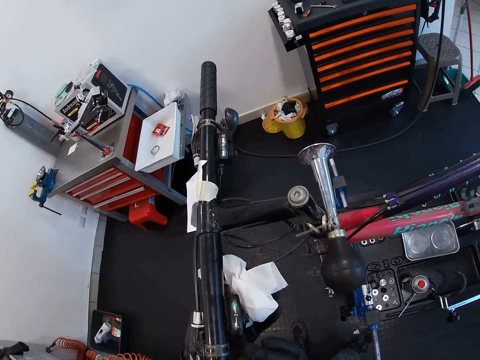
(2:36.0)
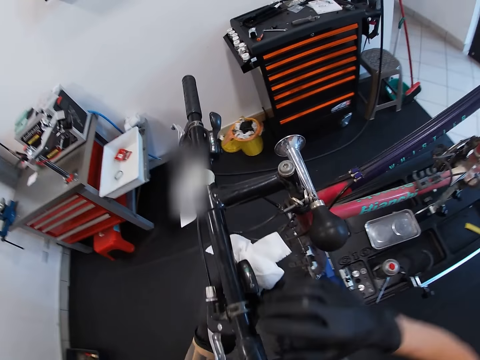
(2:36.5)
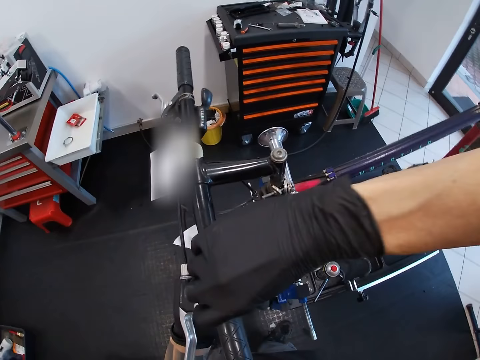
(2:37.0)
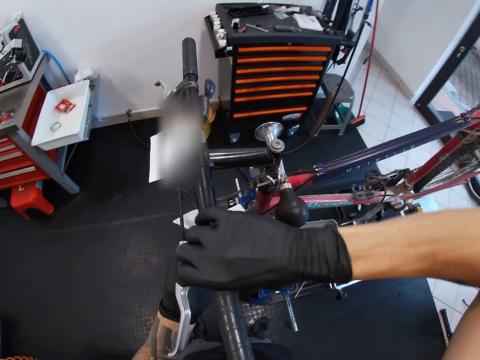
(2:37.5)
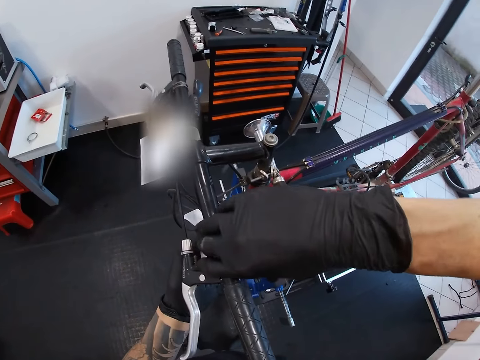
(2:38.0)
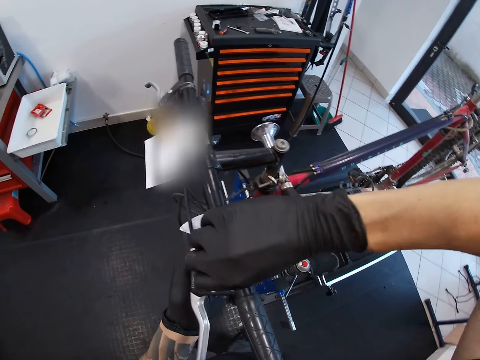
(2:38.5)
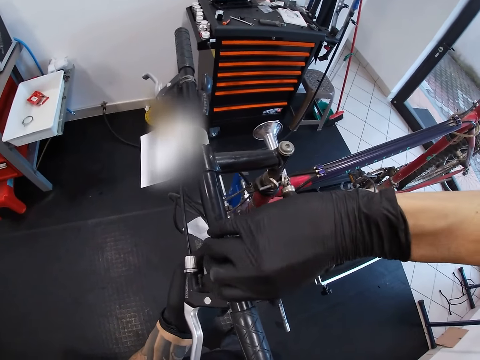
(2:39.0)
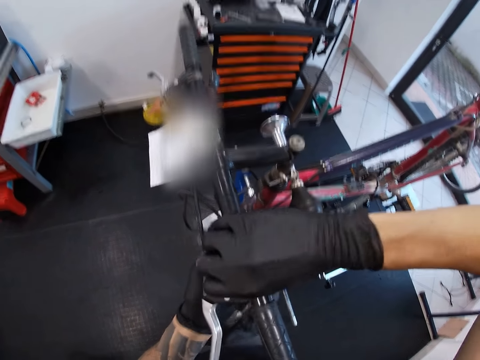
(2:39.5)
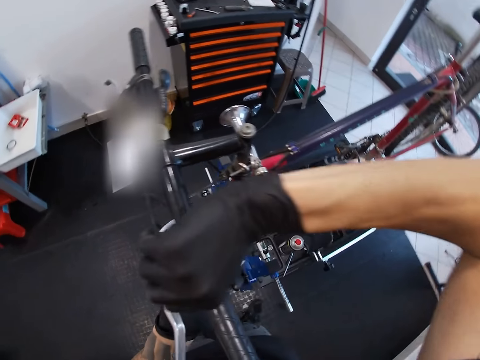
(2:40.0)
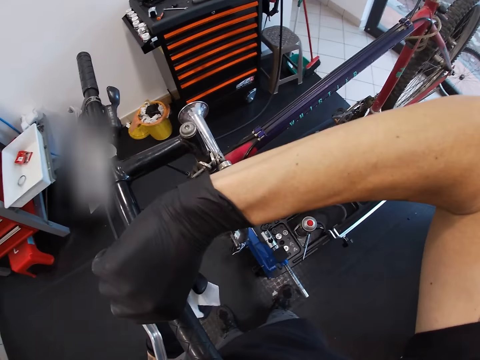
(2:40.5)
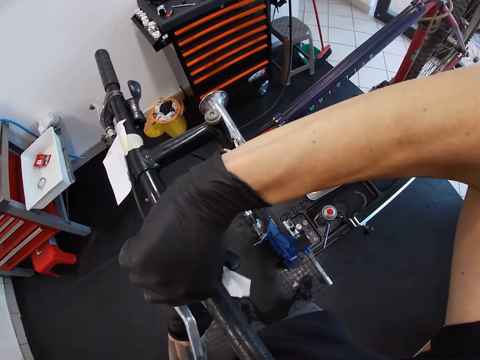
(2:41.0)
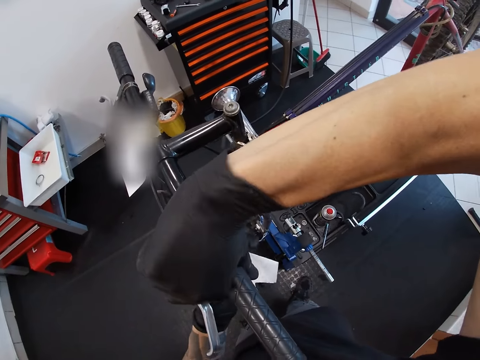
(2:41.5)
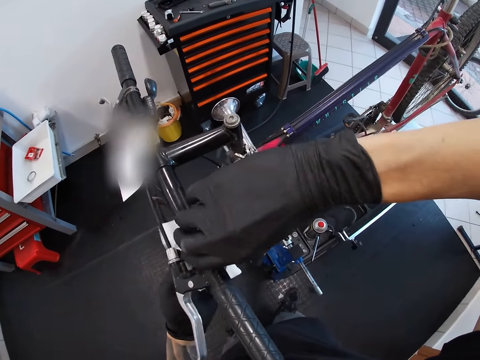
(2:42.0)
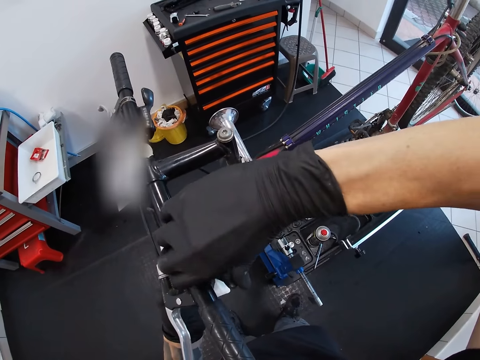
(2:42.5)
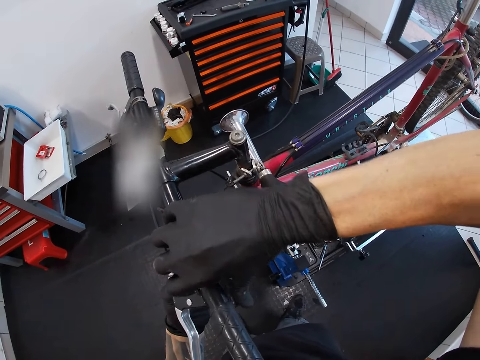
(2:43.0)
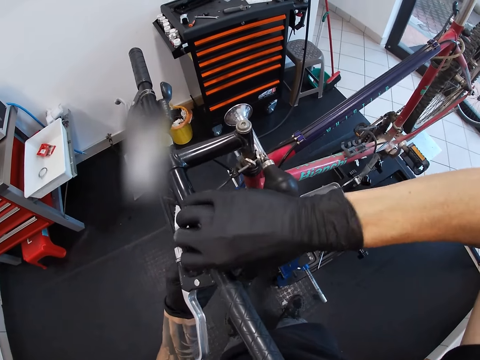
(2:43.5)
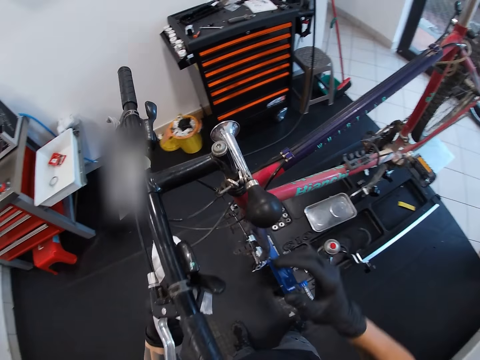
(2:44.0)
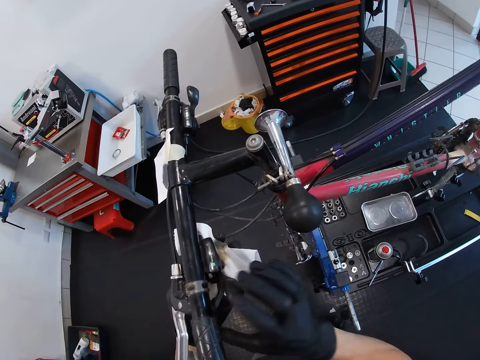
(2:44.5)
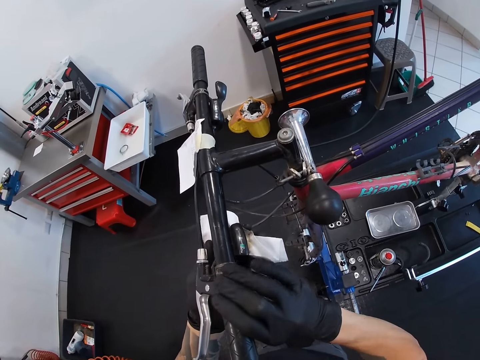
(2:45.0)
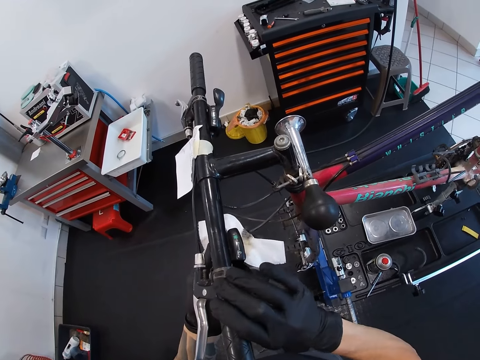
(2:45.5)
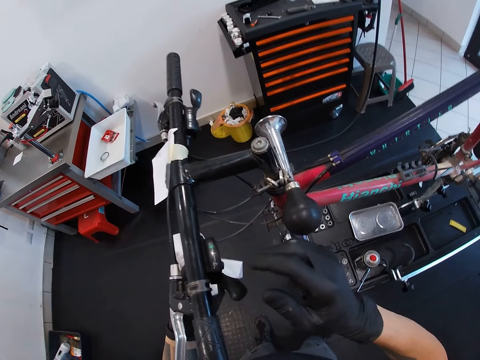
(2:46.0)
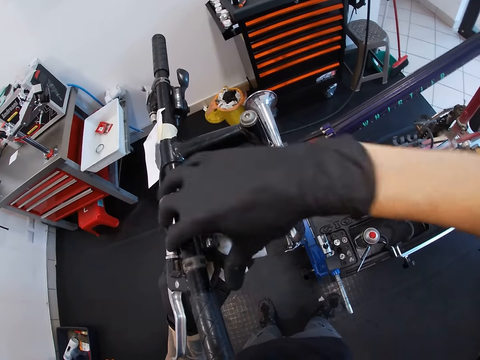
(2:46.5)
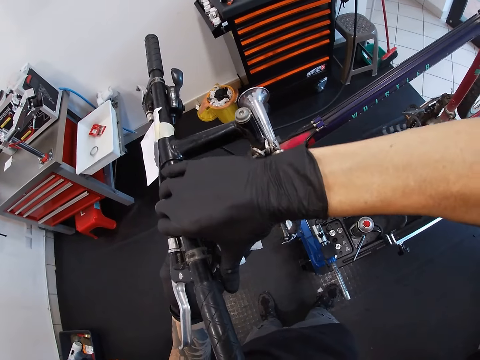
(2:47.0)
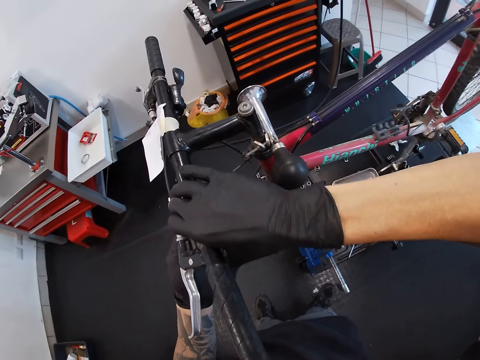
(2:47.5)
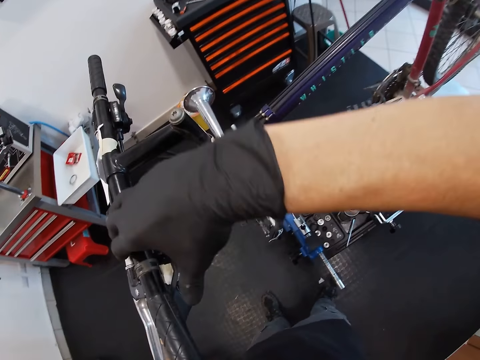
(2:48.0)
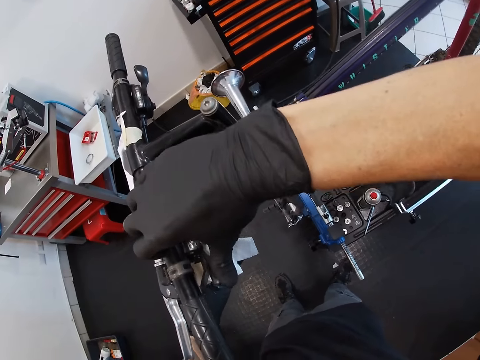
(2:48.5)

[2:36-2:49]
The camera wearer holds the handlebar of the bicycle with his right hand. He presses the lever clamp control with his right hand.

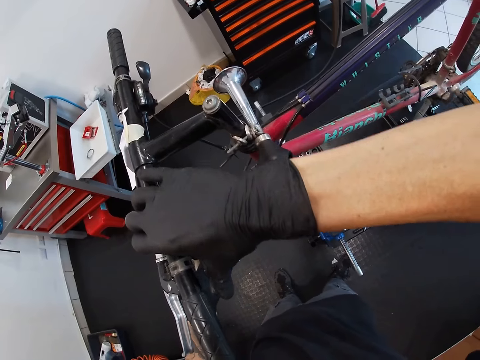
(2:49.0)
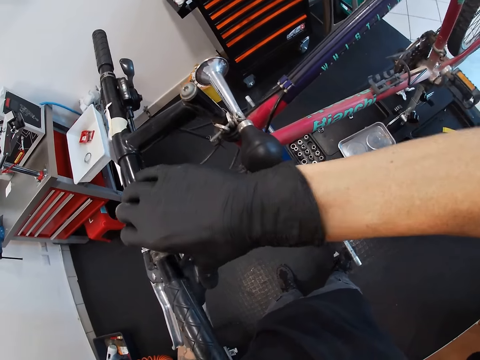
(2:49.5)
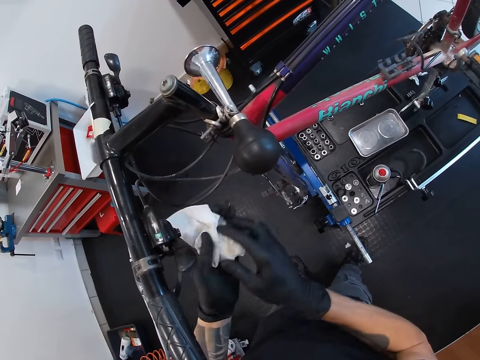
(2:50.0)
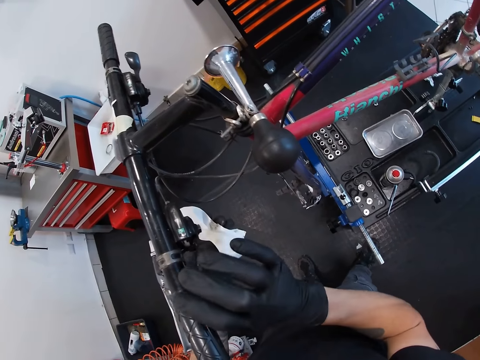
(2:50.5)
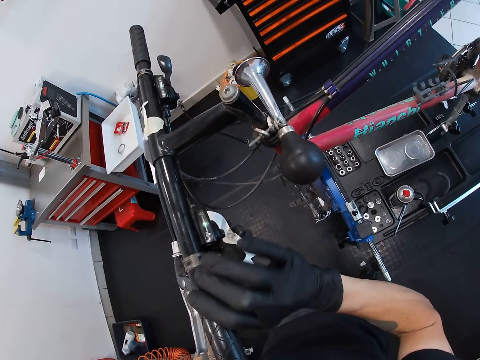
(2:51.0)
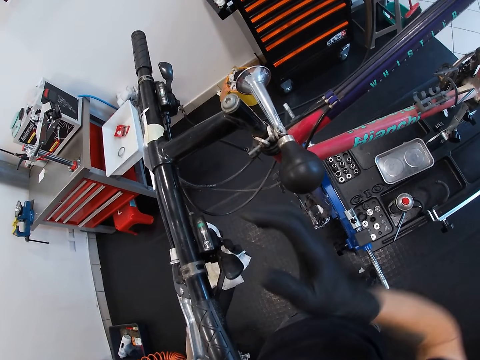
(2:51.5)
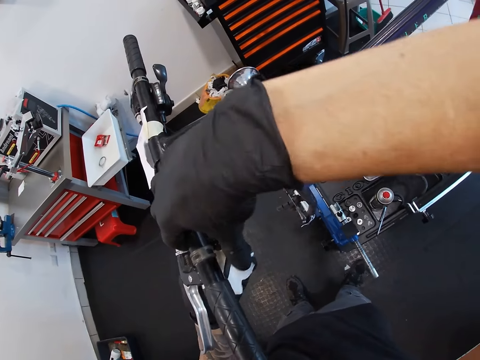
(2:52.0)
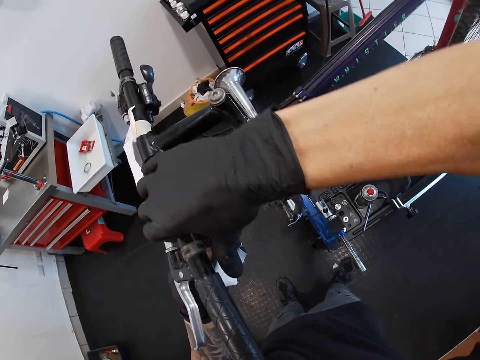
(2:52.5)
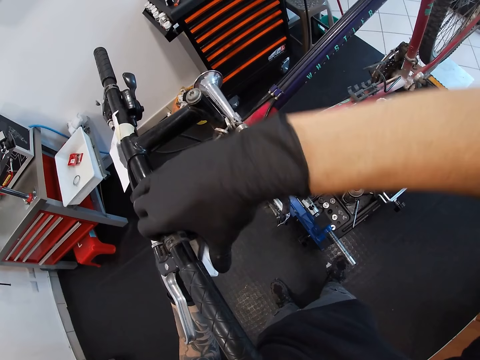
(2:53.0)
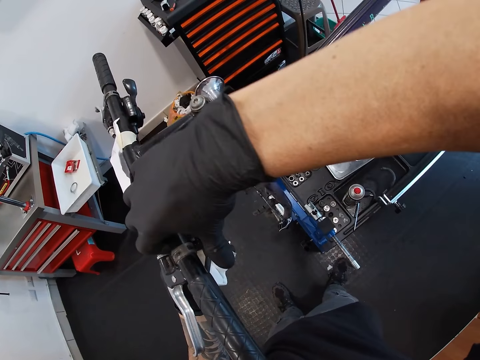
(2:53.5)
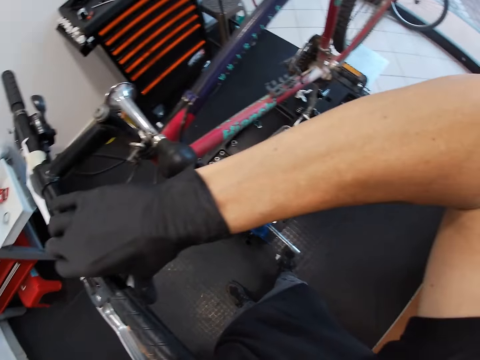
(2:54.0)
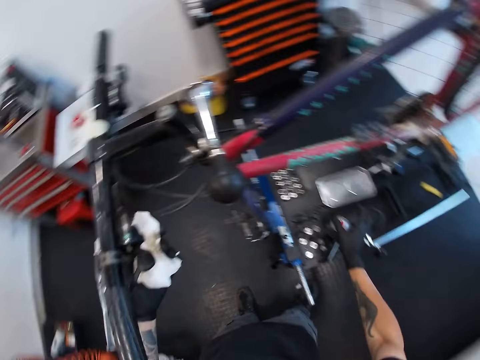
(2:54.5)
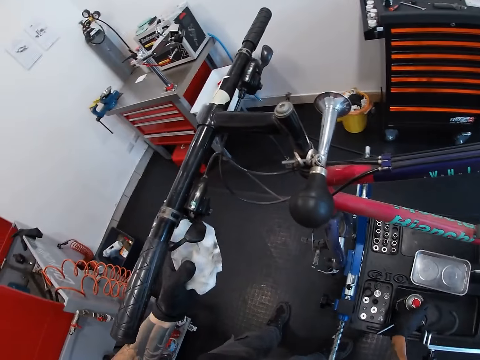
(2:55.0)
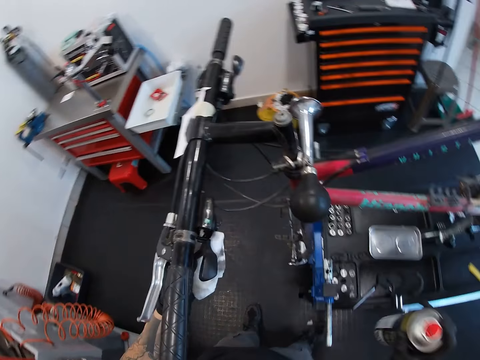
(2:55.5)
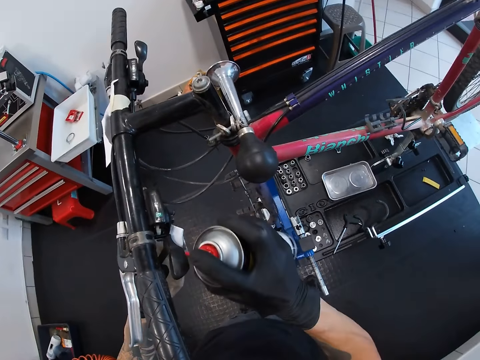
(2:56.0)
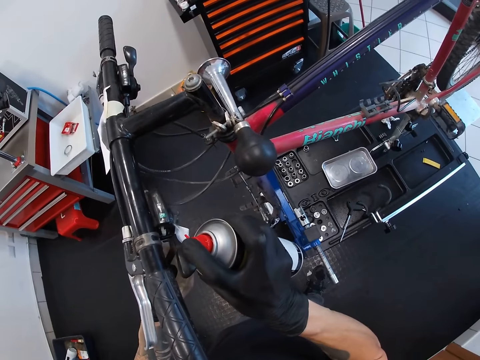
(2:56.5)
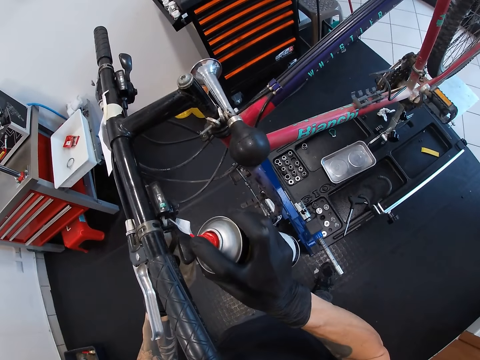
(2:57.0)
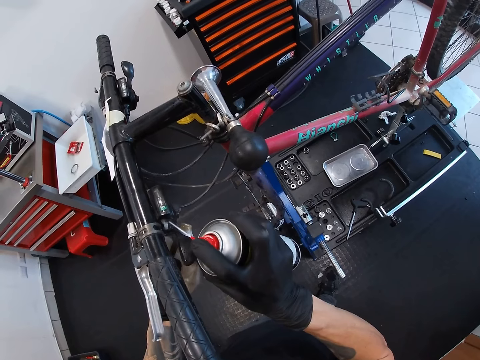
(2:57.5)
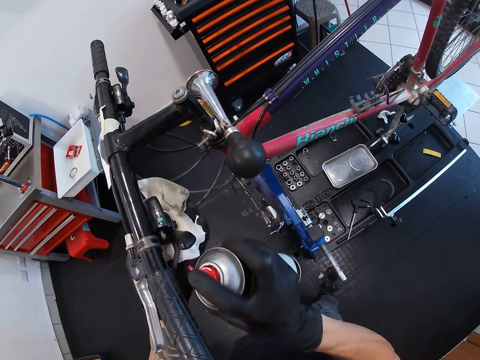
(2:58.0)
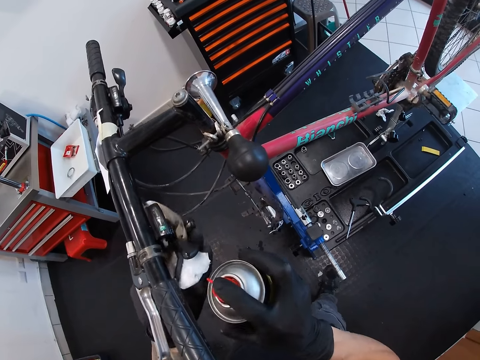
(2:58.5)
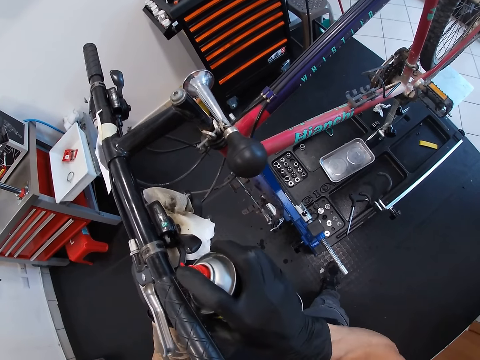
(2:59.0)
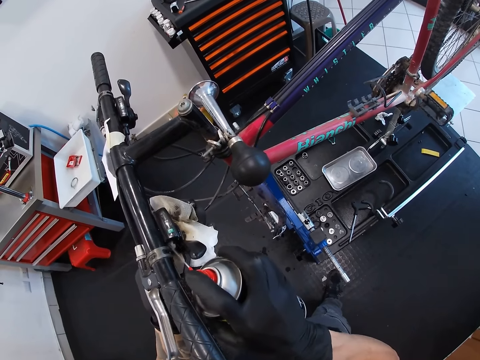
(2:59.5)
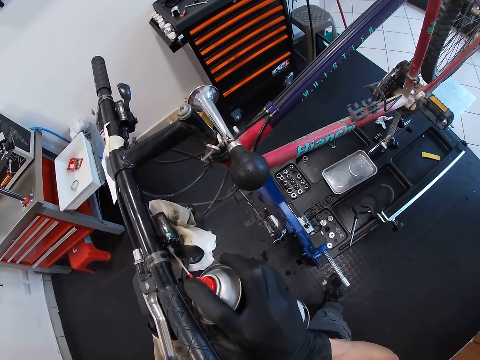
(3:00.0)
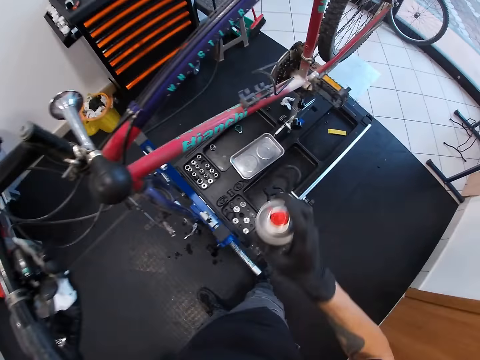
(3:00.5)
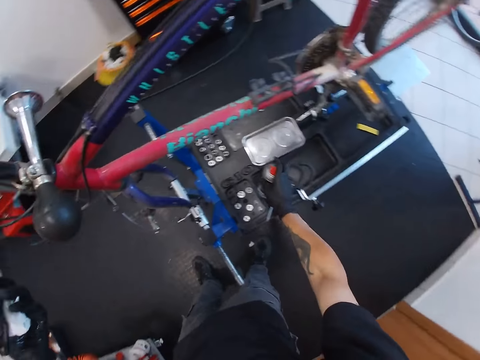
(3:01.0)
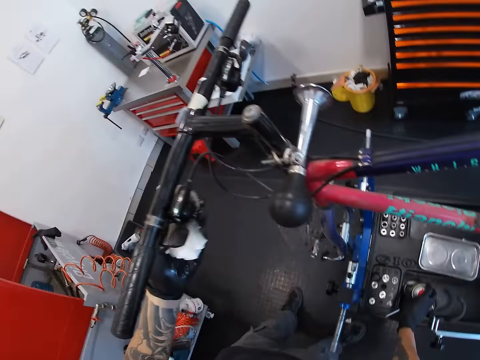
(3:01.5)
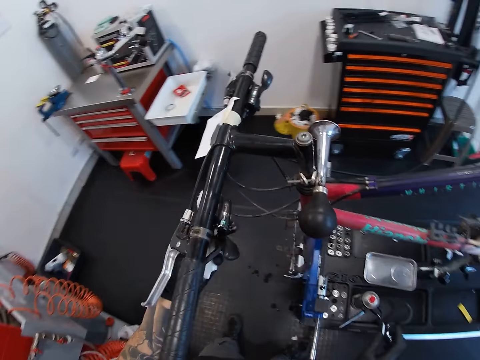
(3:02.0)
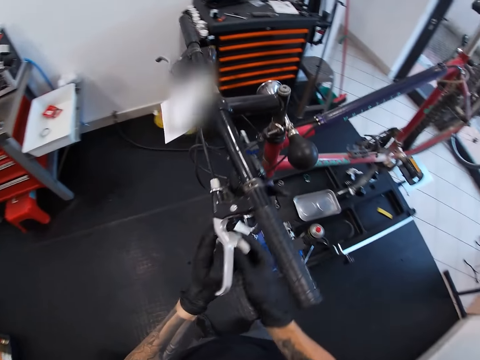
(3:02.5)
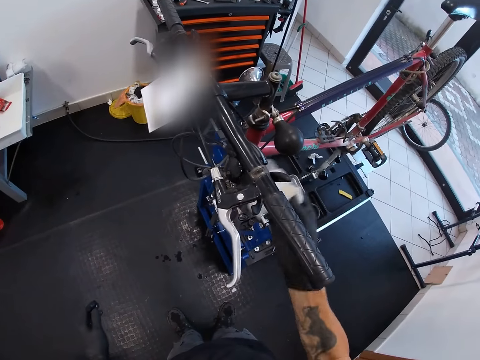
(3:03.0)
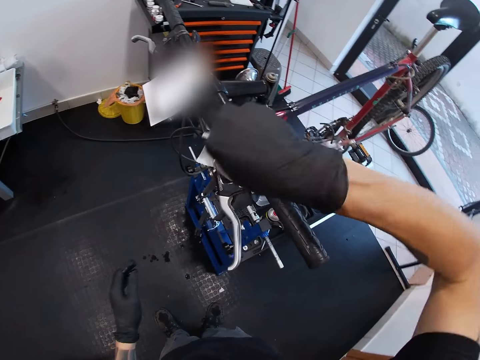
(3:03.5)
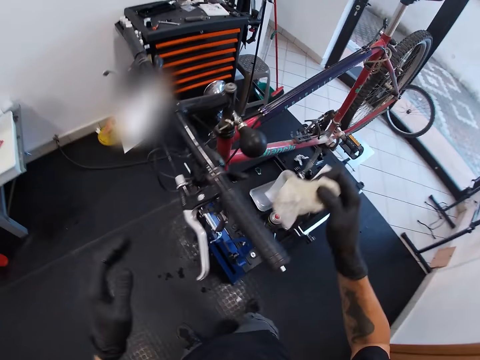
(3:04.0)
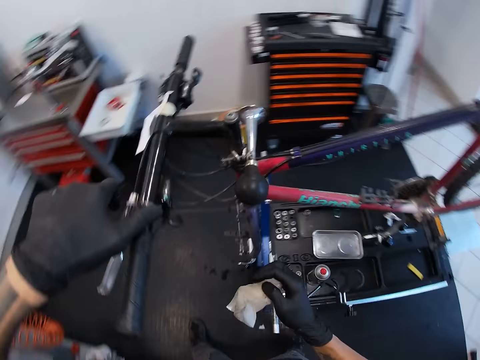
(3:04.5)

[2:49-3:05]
The camera wearer wipes his right hand on the toilet paper in his left hand. He touches the cloth. He holds the handlebar of the bicycle with his right hand. He adjusts part of the bicycle. He presses the lever clamp control with his right hand. He grabs the grease spray from the maintenance bench with his right hand. He puts the cloth against part of the bicycle. He sprays the lever clamp with the grease spray in his right hand. He cleans the lever clamp with the toilet paper sheet in his left hand. He sprays the lever clamp with the grease spray in his right hand. He drops the grease spray in the maintenance bench with his right hand. He wipes the lever clamp with the toilet paper sheet in his left hand. He passes the toilet paper sheet to his right hand. He wipes the lever clamp with the toilet paper sheet in his left hand.
